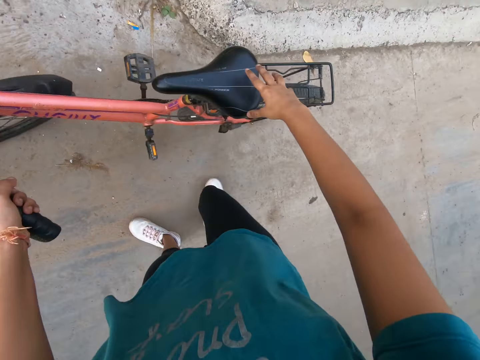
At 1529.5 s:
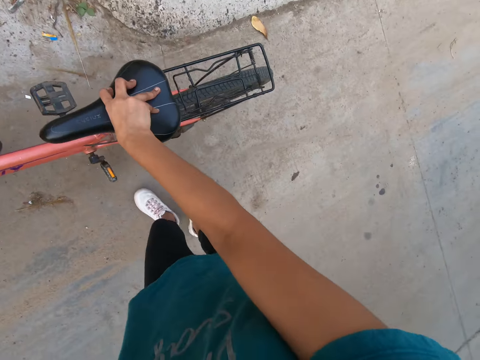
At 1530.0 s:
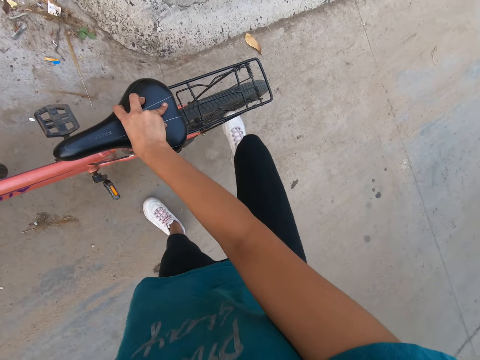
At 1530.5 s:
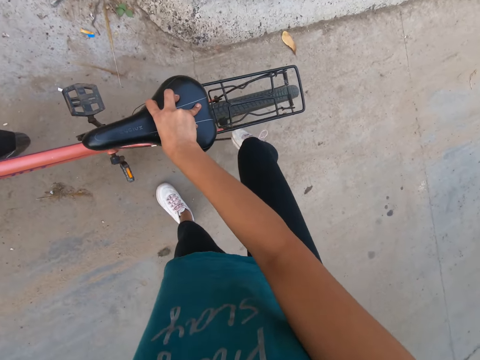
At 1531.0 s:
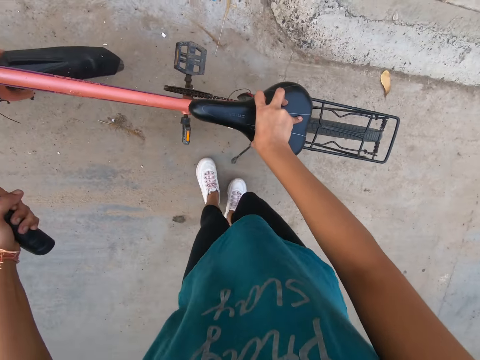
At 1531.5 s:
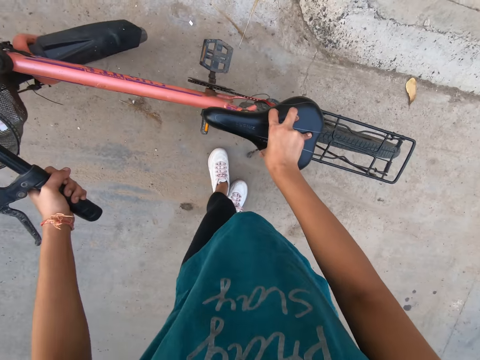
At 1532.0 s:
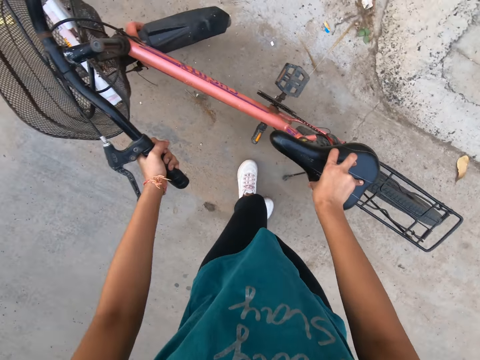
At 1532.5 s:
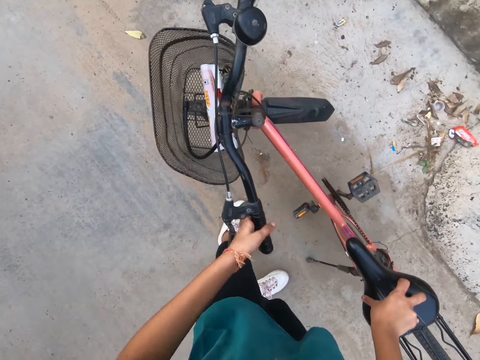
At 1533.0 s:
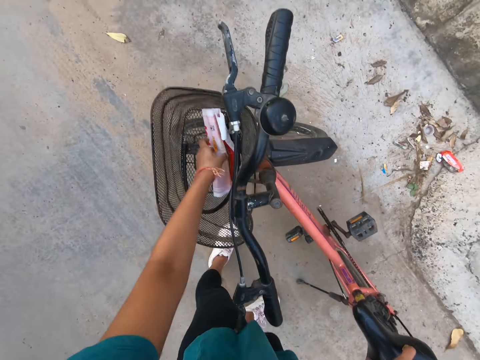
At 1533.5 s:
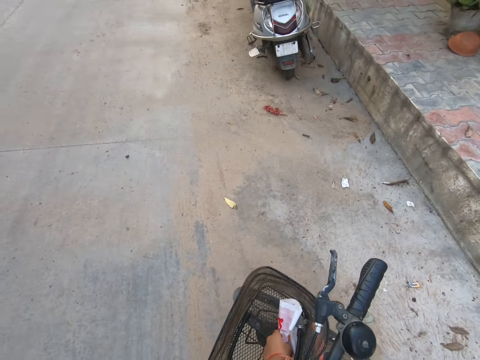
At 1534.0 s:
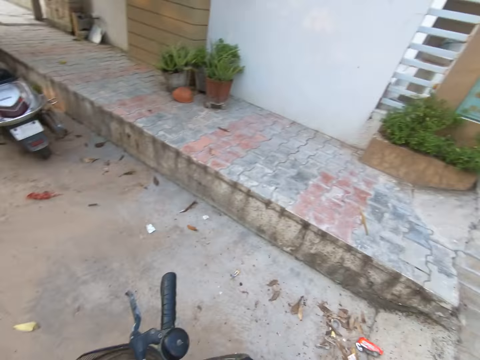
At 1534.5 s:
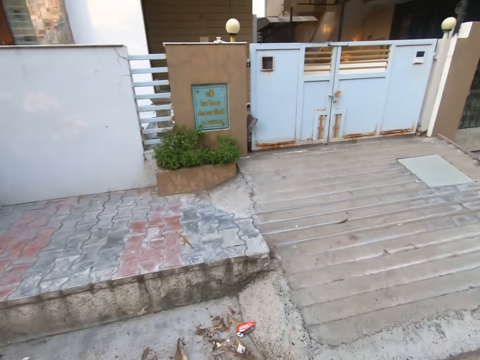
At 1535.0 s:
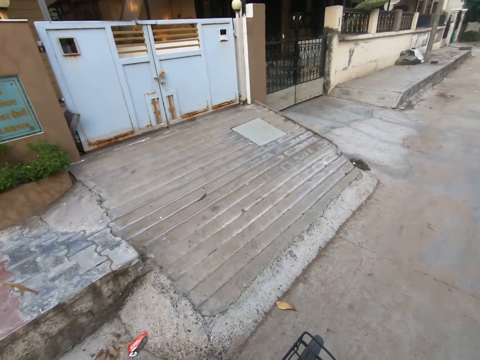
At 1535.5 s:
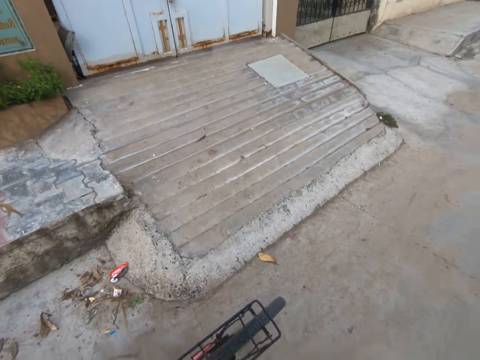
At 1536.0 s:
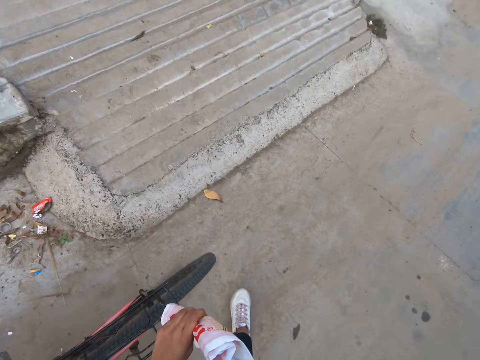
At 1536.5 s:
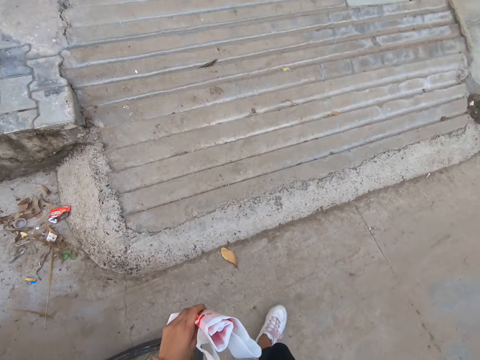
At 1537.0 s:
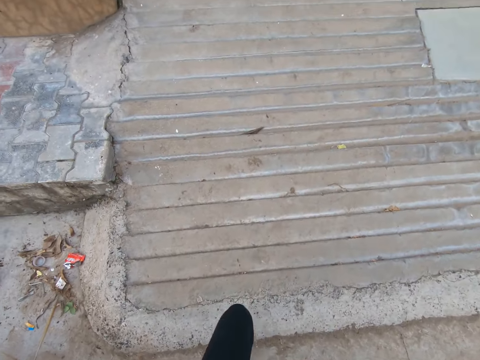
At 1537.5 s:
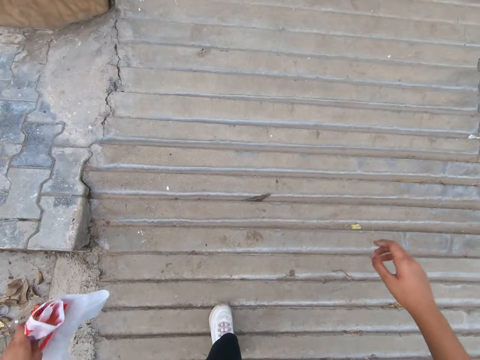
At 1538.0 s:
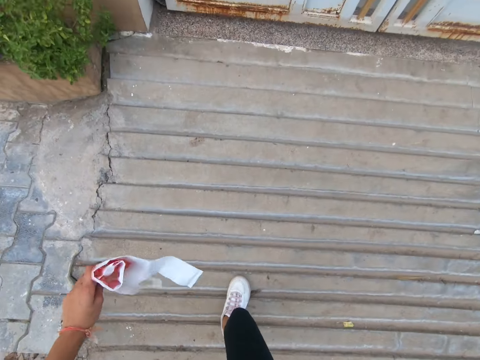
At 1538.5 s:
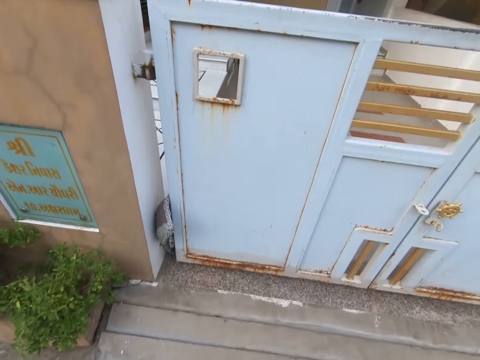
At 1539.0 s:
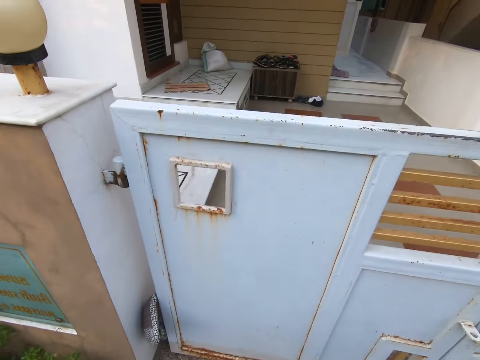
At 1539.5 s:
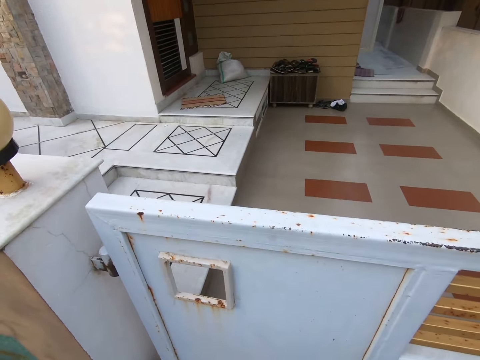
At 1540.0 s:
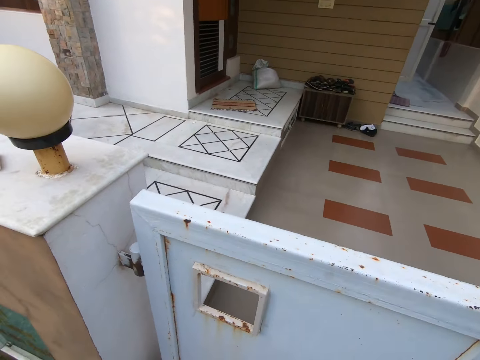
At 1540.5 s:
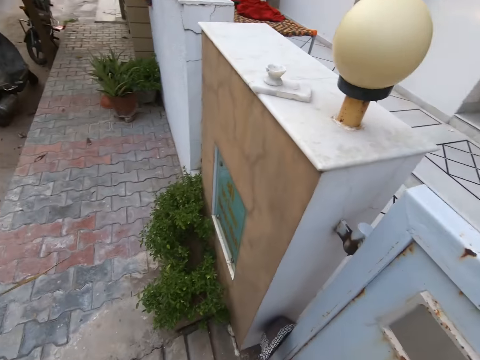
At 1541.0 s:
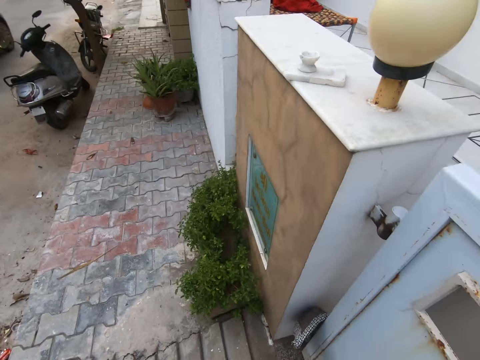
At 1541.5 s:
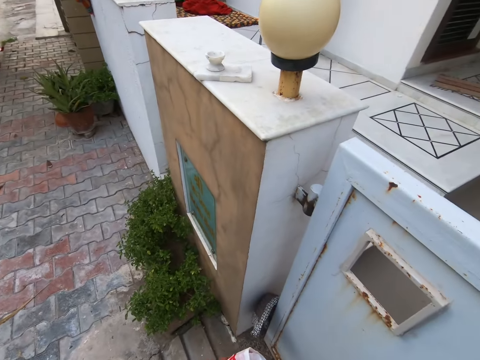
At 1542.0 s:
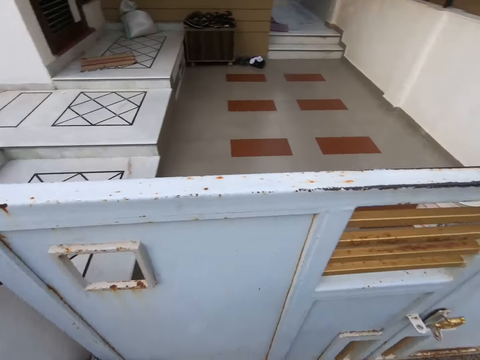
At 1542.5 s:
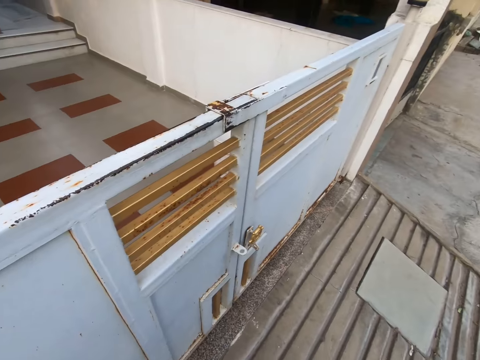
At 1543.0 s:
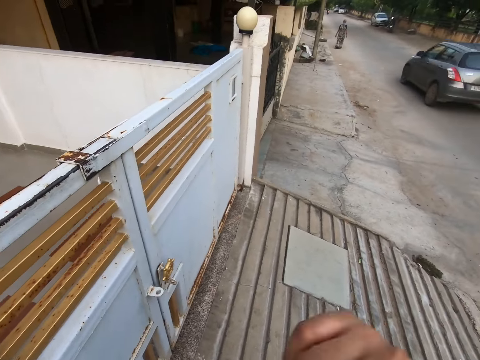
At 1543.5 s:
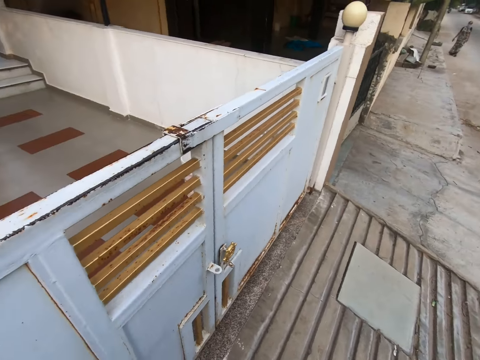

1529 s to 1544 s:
The camera wearer places her right hand on the bicycle seat. She hits a bicycle kickstand with her right leg. She rests the bicycle on the kickstand with her hands. She parks the bike on the road side. She picks up a nylon from a bicycle basket with her left hand. She climbs a flight of stairs. She walks towards a gate.

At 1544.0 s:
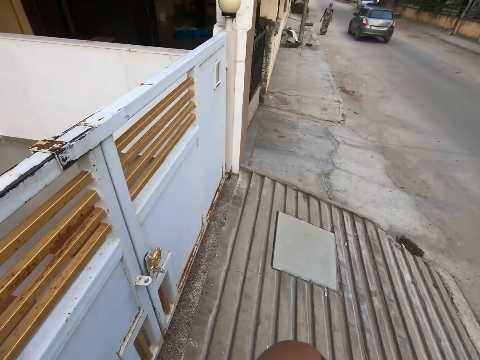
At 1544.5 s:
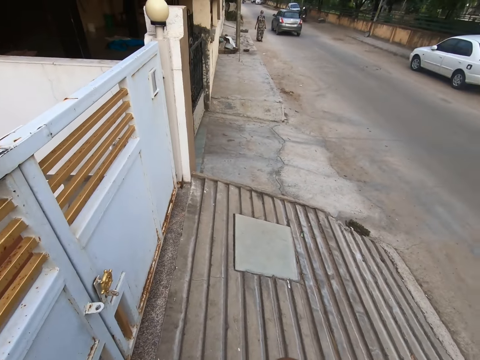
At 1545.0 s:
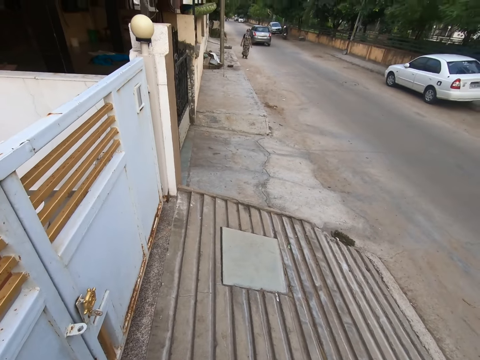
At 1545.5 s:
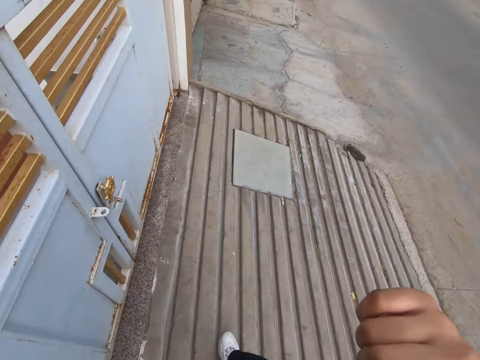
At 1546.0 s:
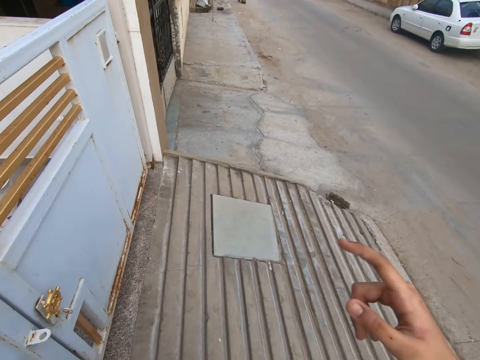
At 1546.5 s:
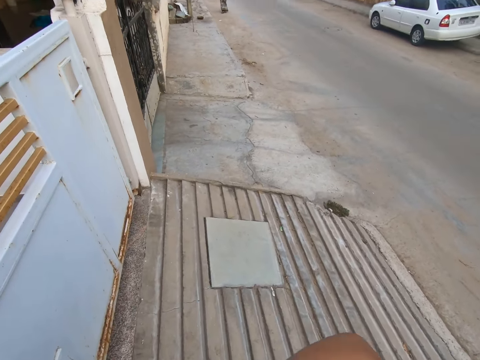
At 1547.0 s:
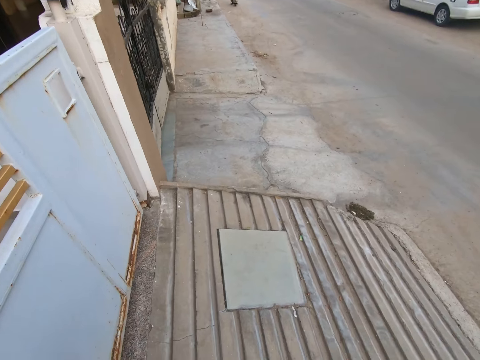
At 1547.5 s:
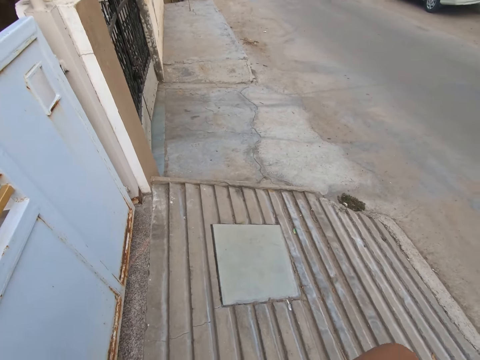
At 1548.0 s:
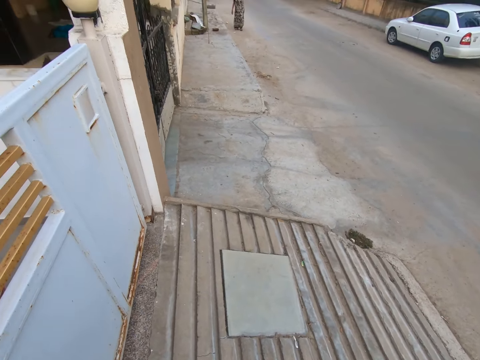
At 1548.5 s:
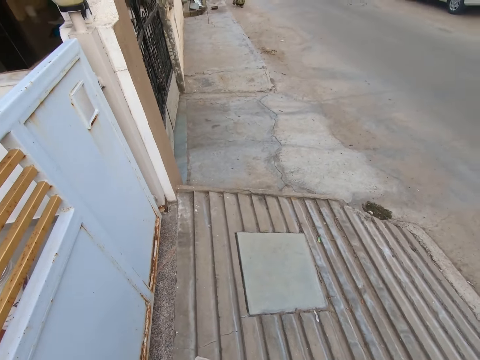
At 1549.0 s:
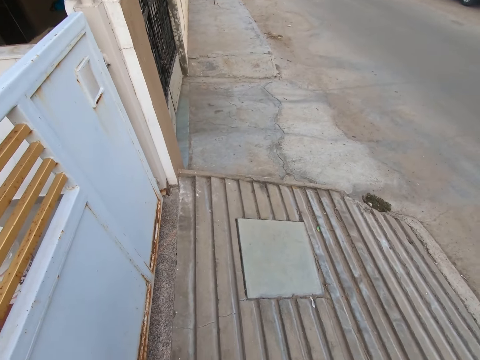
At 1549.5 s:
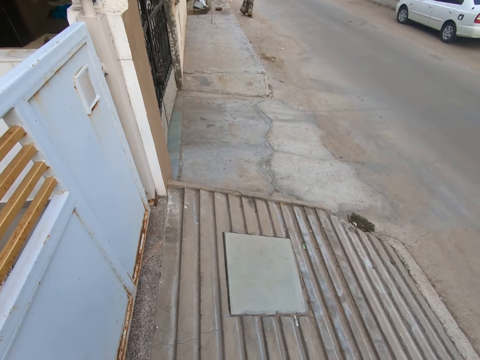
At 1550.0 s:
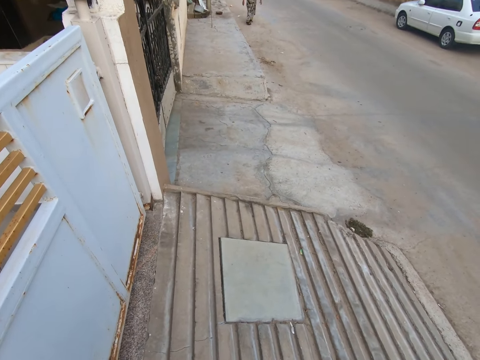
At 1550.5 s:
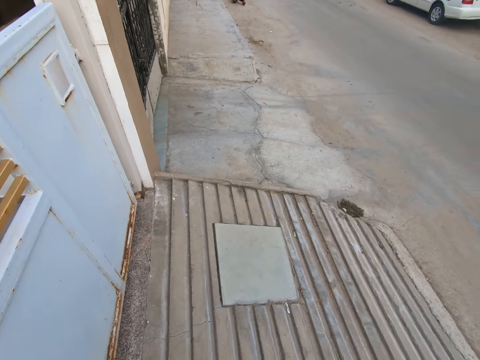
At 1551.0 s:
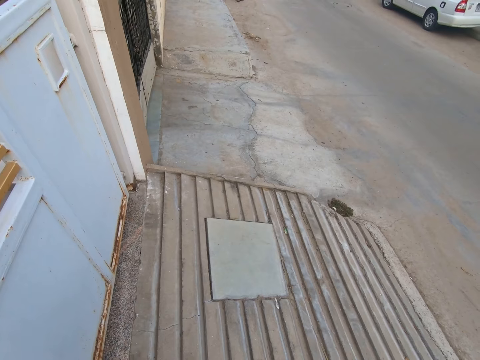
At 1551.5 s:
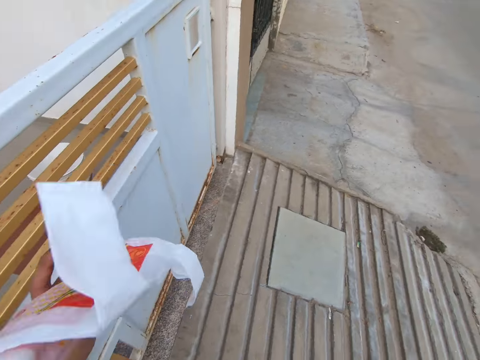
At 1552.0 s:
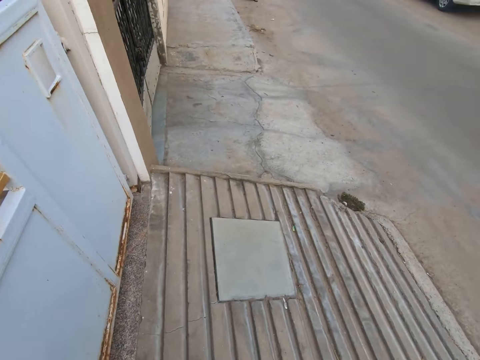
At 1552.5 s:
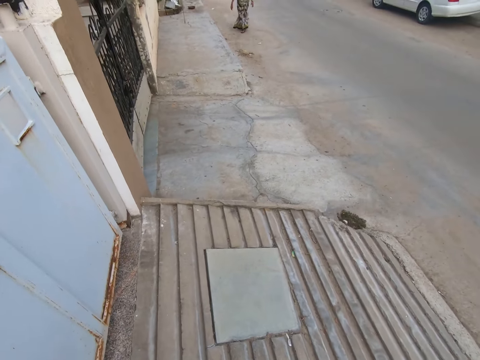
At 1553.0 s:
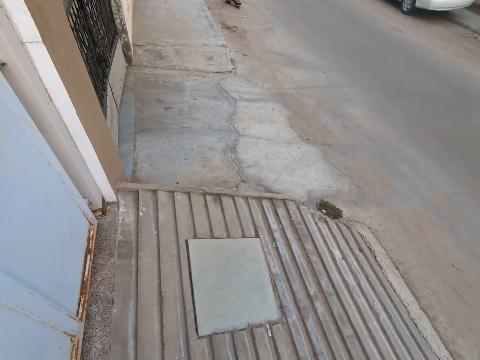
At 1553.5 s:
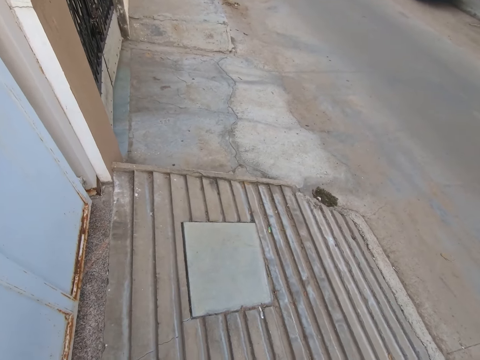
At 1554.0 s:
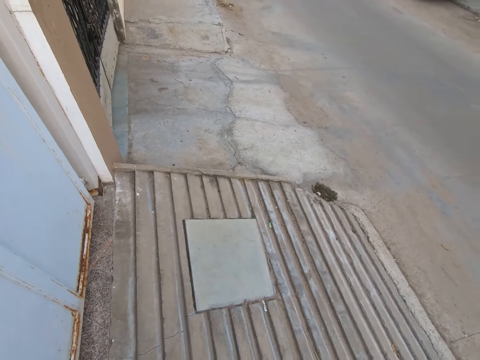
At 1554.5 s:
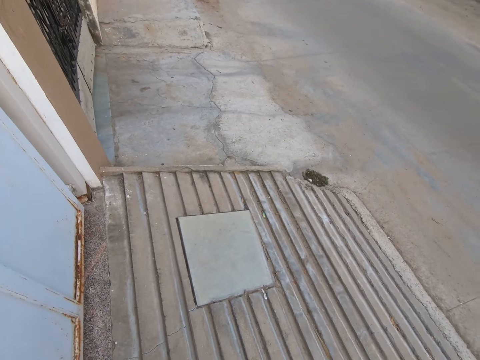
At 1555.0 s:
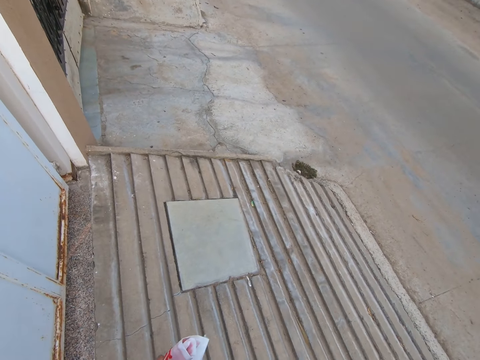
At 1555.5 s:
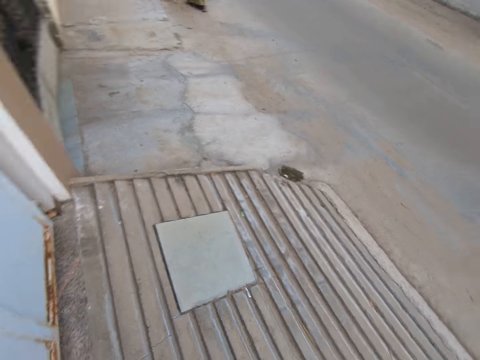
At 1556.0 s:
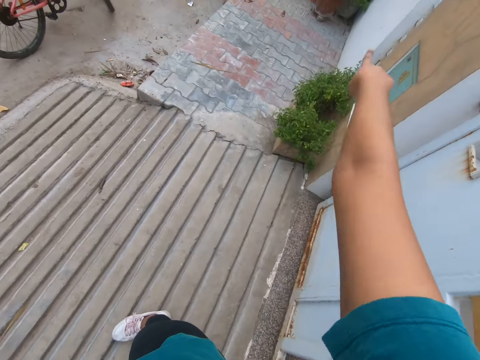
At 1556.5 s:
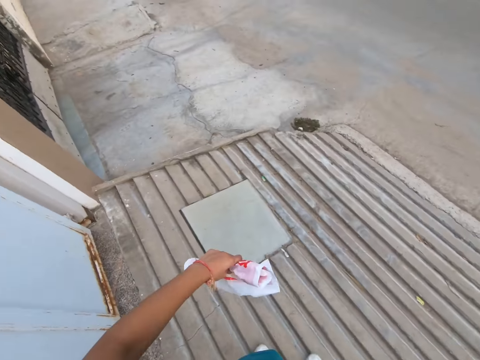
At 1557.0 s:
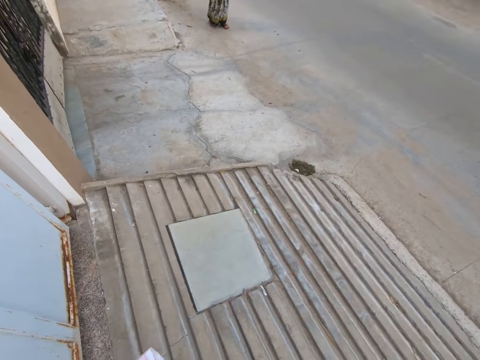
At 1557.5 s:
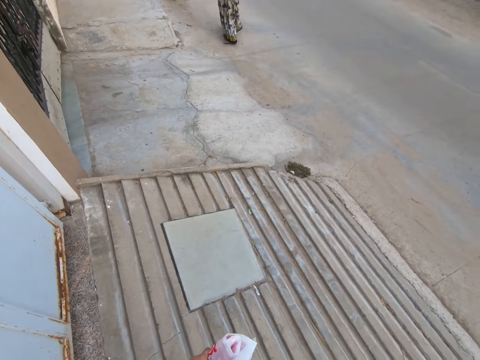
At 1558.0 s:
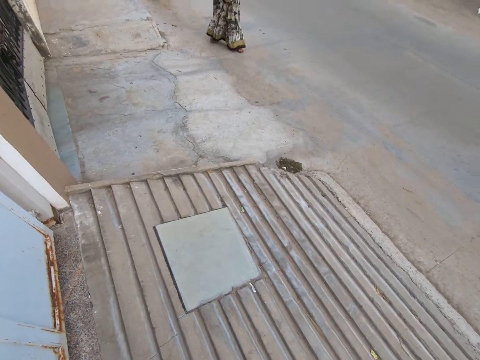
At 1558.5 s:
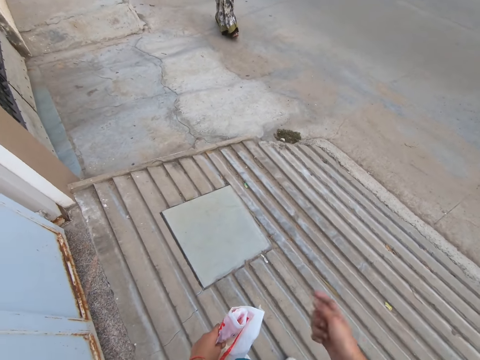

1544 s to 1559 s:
The camera wearer touches her nose with her right hand. She converses with a woman. She points her right index finger to a plant.
